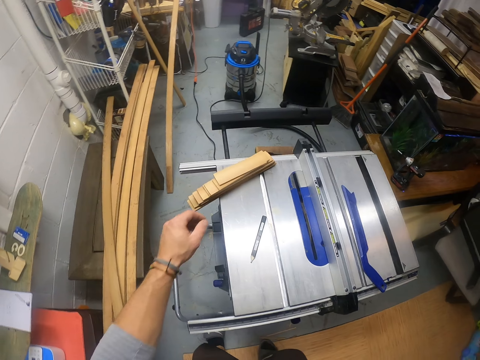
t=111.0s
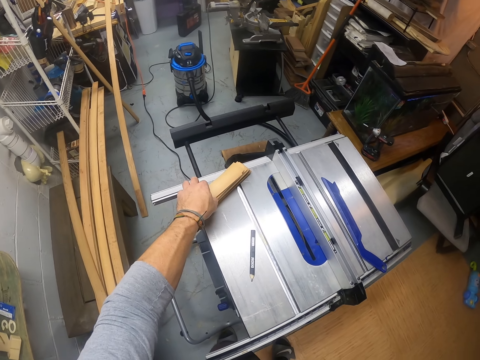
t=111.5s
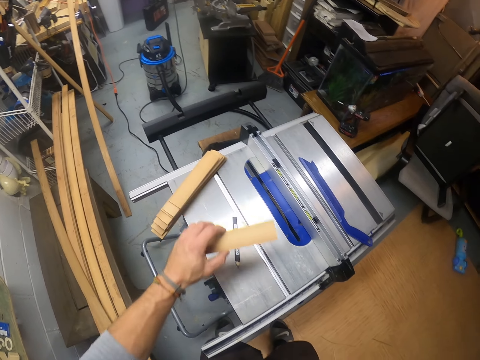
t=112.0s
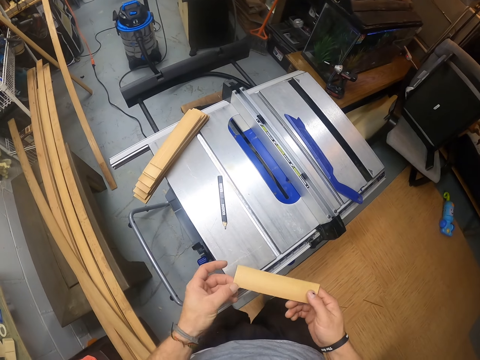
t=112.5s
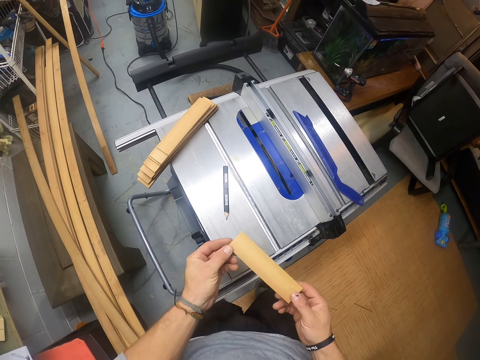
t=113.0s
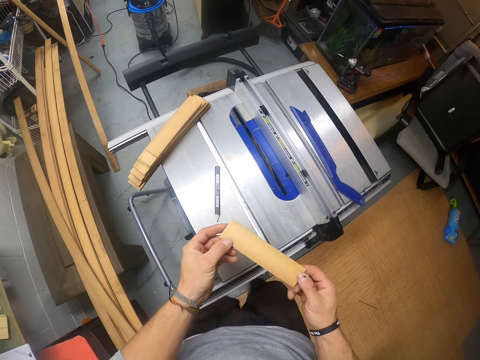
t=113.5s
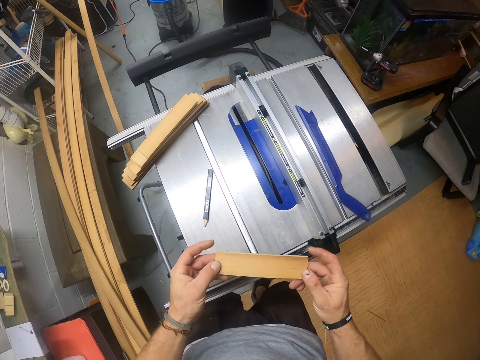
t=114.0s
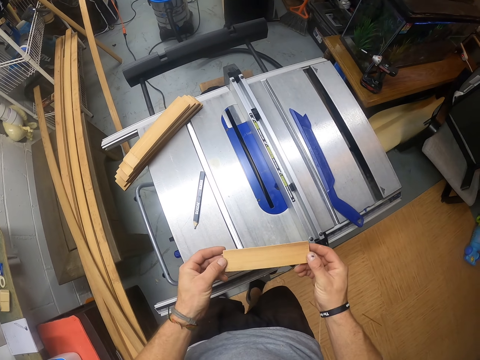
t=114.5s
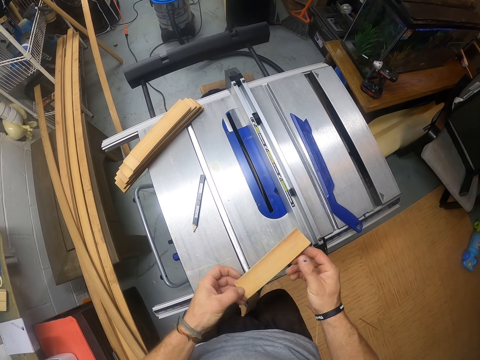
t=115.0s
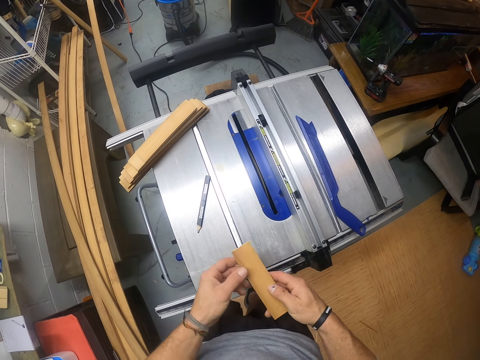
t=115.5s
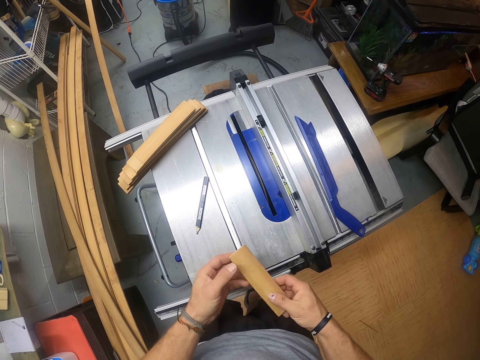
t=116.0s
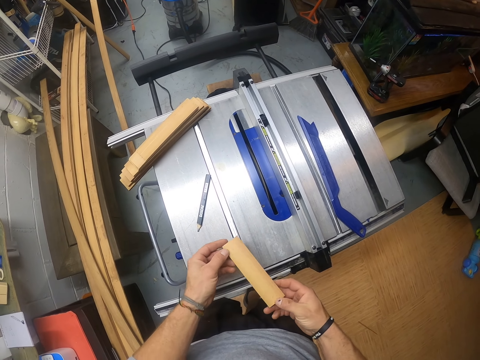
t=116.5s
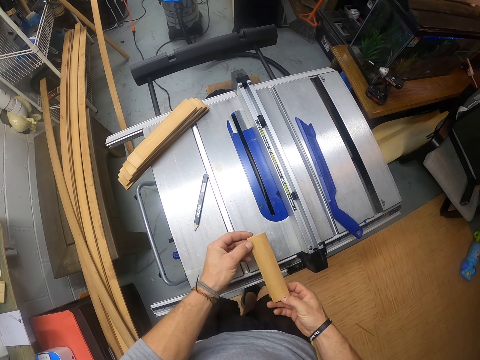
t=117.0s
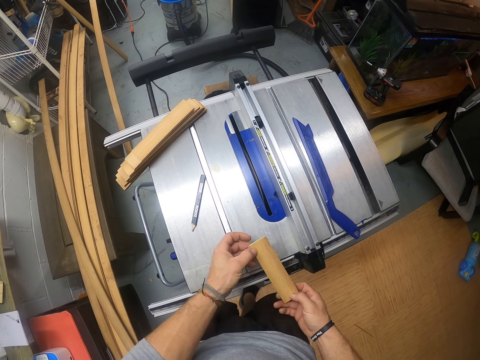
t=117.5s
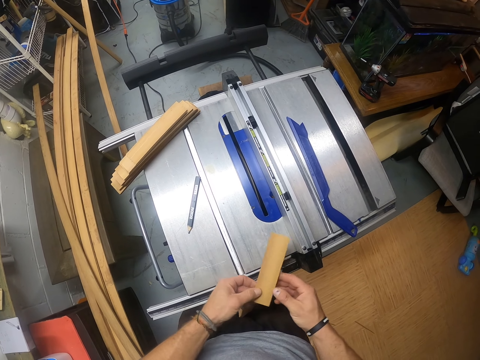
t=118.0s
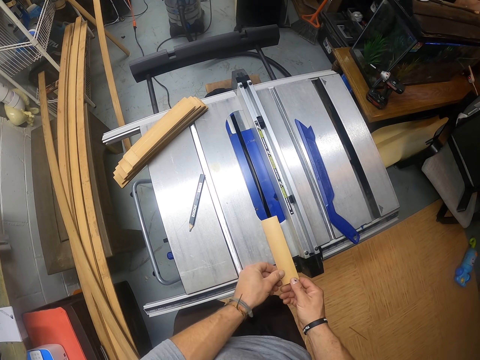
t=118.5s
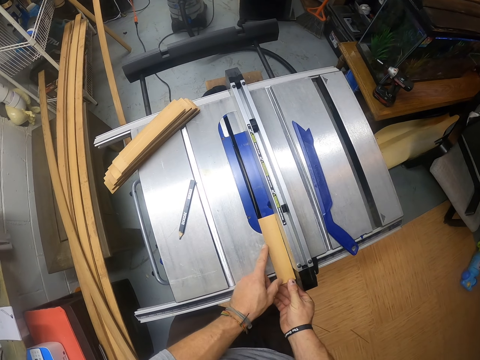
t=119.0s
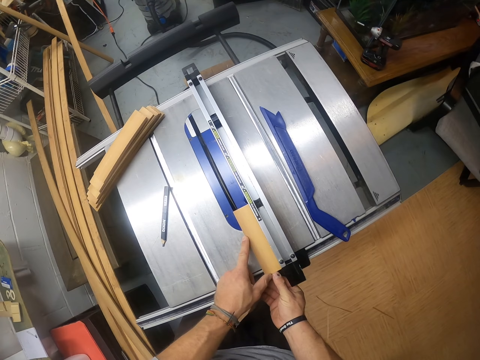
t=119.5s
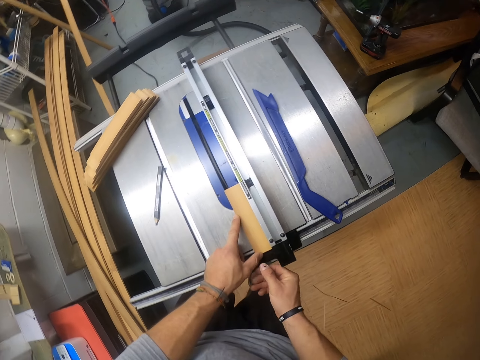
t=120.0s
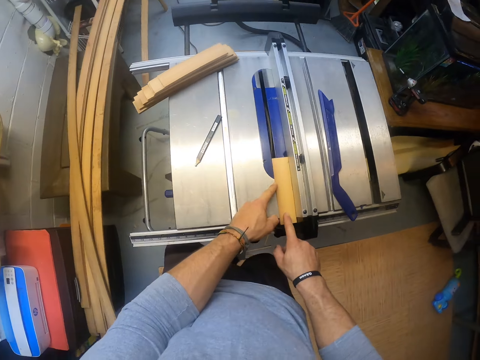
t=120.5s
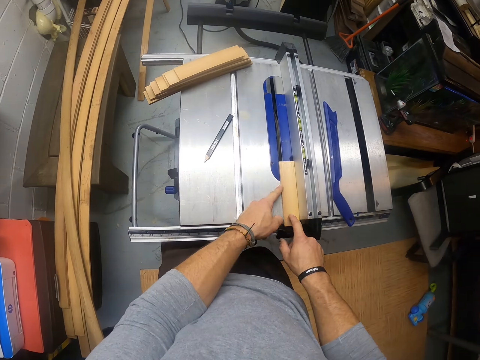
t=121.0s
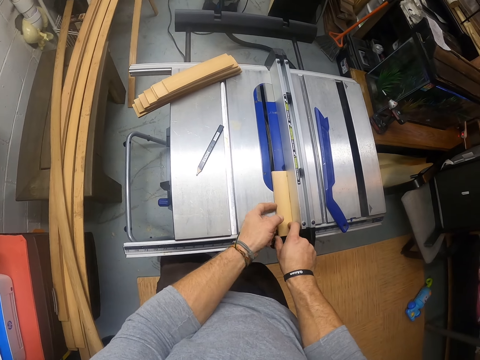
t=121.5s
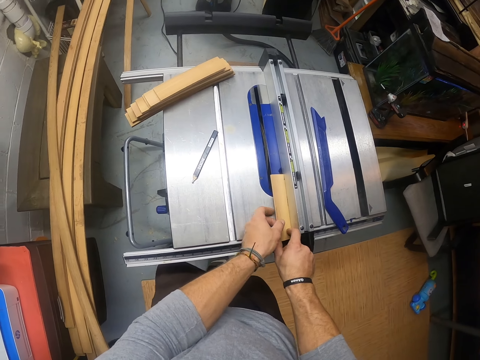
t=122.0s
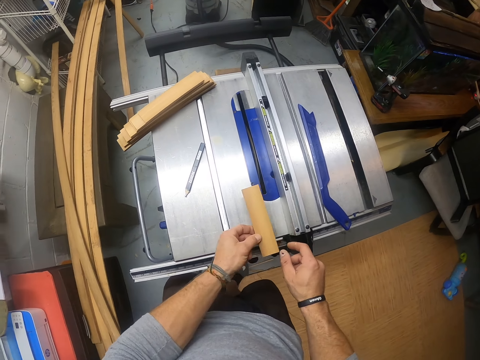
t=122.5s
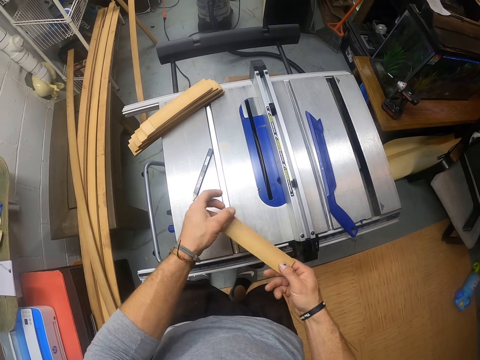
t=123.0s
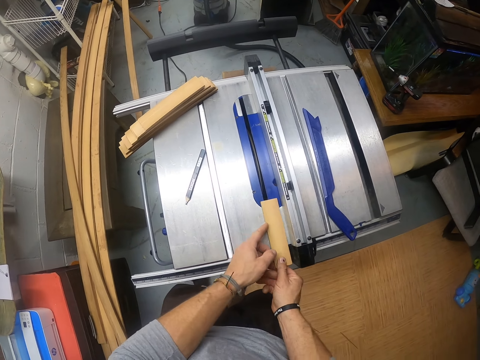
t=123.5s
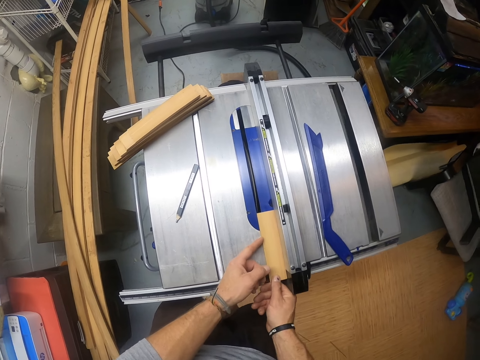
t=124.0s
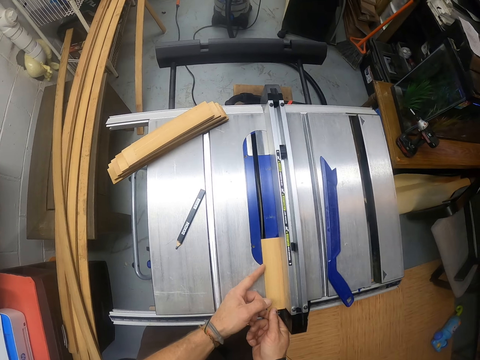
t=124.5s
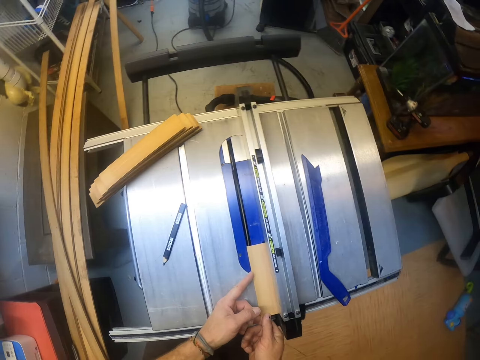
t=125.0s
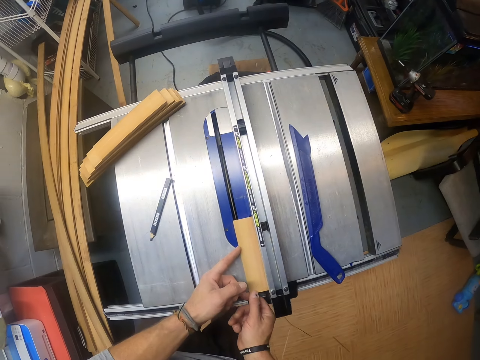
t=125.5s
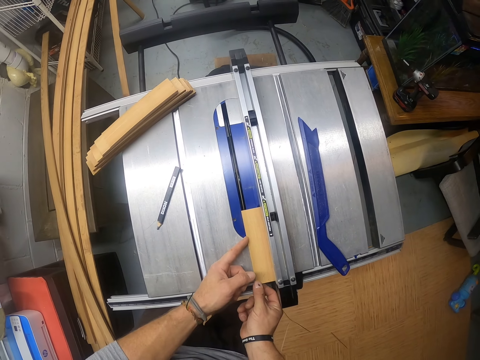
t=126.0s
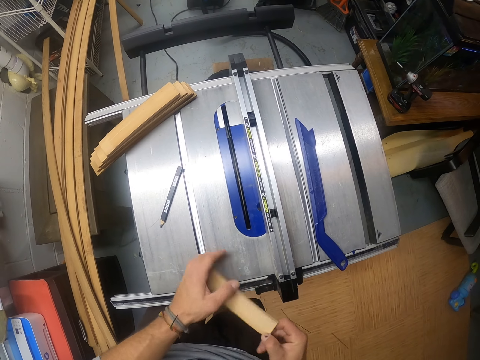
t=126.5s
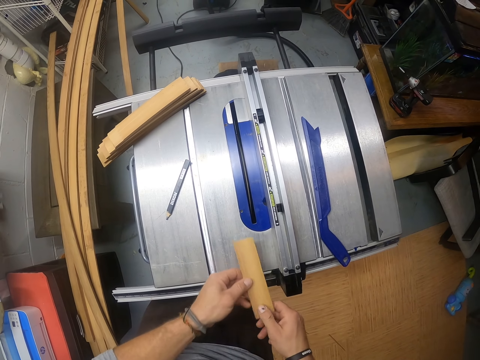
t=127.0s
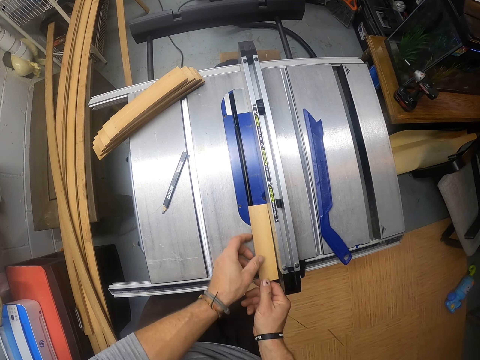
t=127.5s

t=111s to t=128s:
The camera wearer takes a plank from the set of planks on the table saw with his left hand. He adjusts the plank with both hands. He places the plank on the table saw with both hands. He removes the plank from the table saw with his left hand. He places the plank on the table saw with both hands. He removes the plank from the table saw with his left hand.

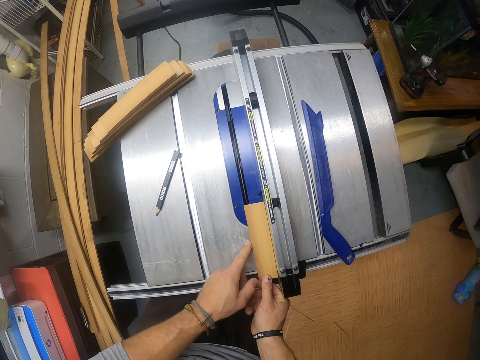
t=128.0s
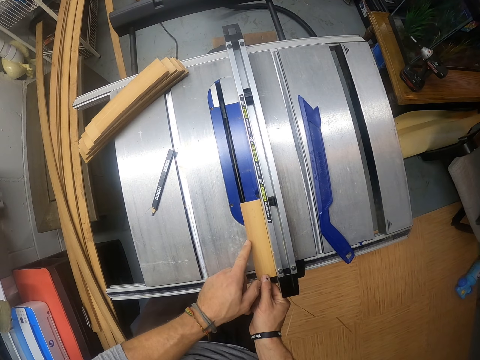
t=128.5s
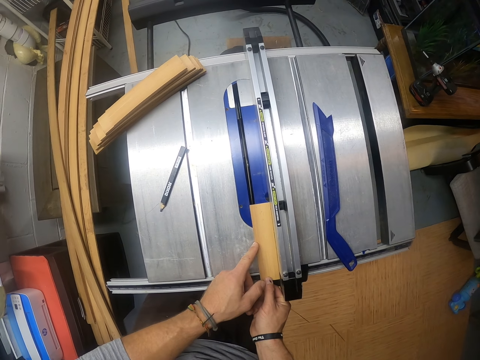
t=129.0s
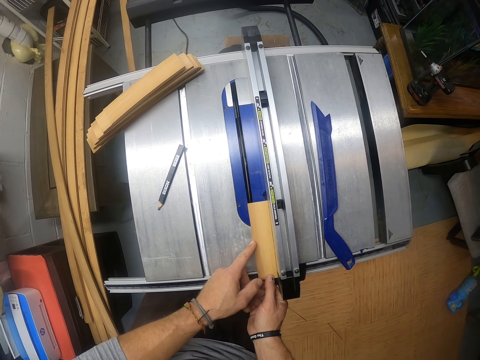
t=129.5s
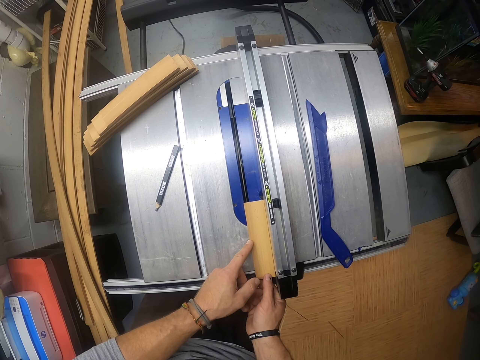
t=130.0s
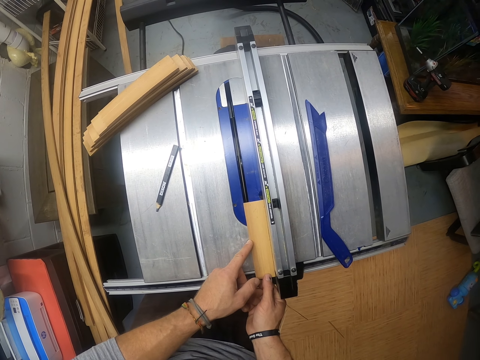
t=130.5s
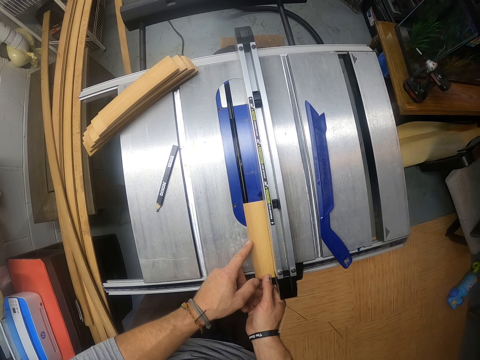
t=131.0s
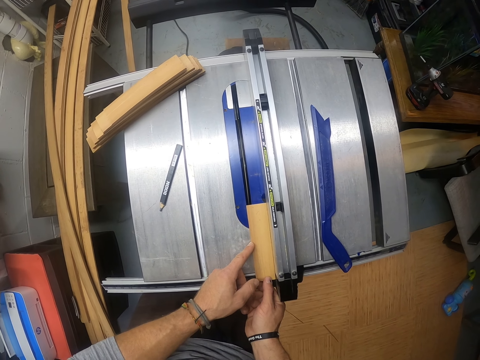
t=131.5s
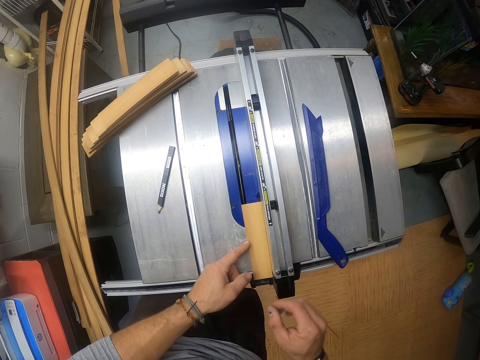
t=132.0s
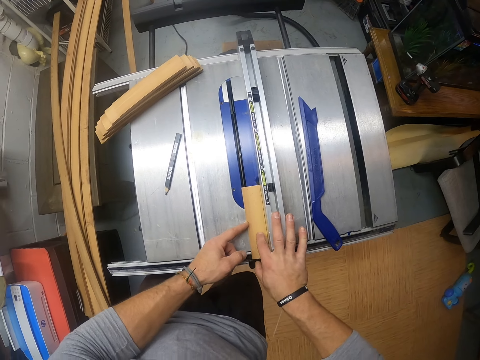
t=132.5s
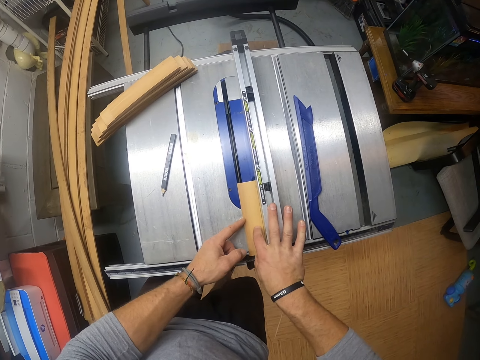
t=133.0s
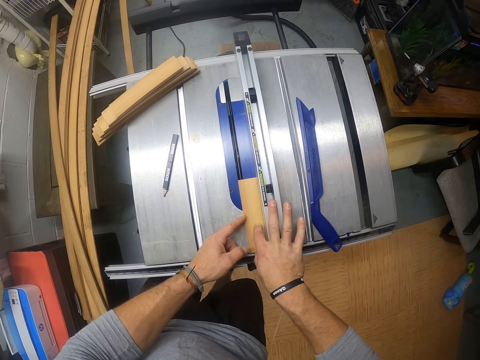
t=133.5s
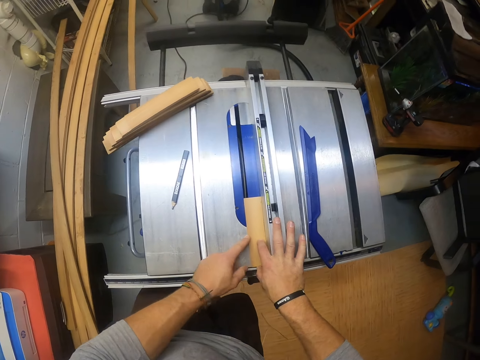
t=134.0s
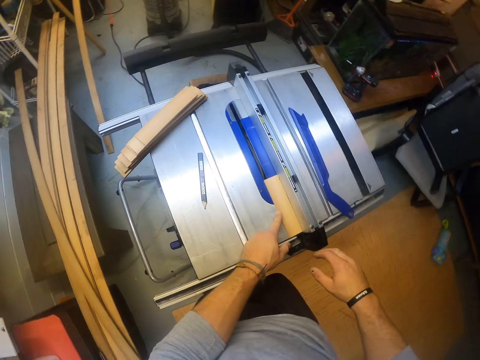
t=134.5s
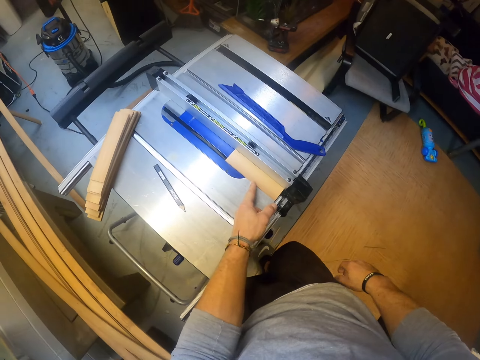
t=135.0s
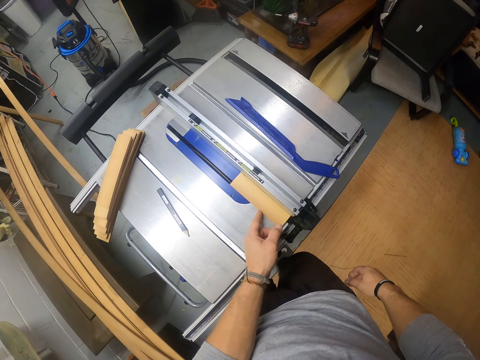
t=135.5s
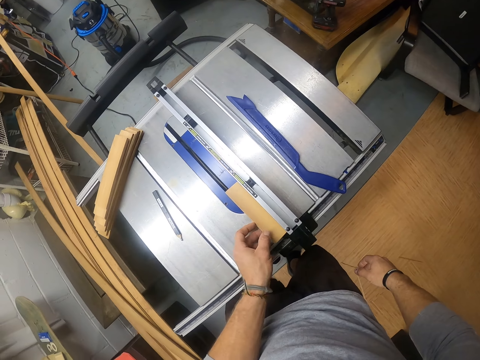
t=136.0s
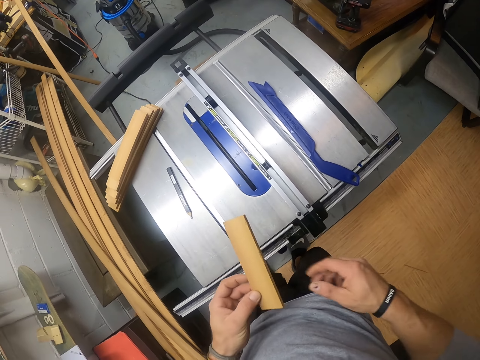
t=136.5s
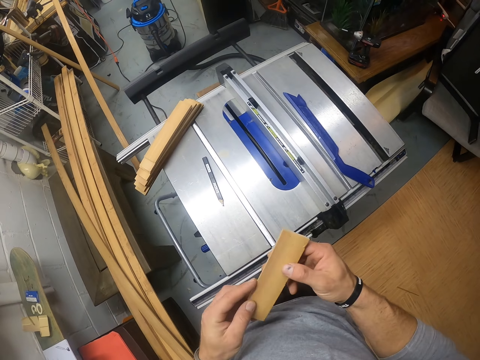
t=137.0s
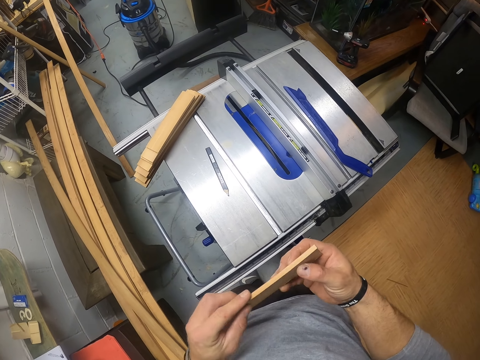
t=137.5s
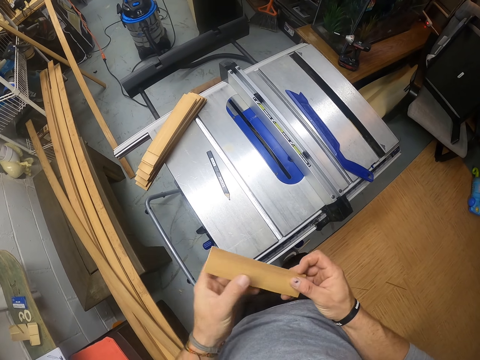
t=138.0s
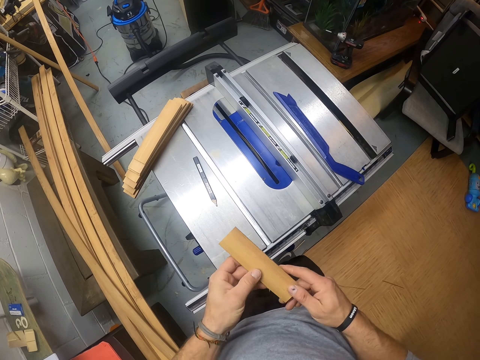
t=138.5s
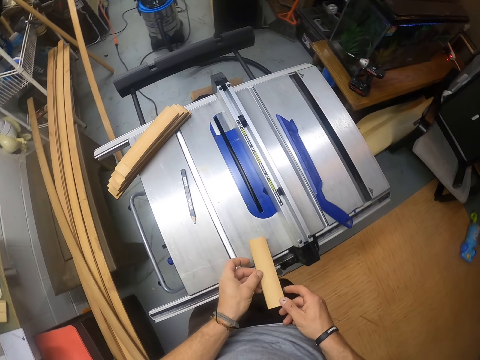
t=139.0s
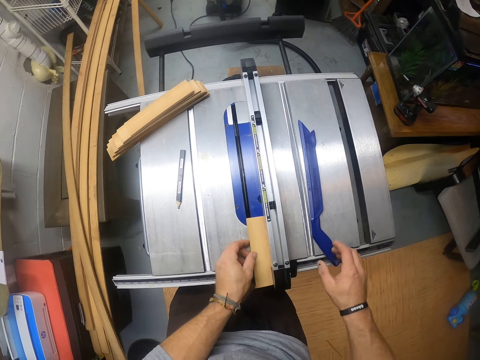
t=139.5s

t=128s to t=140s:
The camera wearer places the plank on the table saw with both hands. He removes the plank from the table saw with his left hand. He places the plank on the table saw with his left hand.
